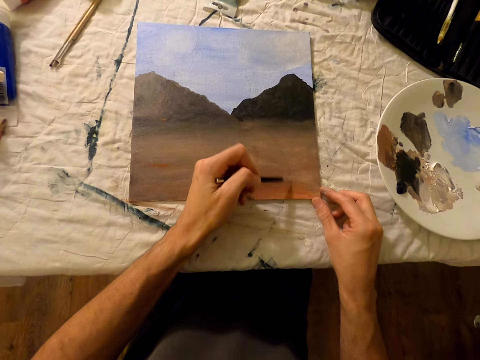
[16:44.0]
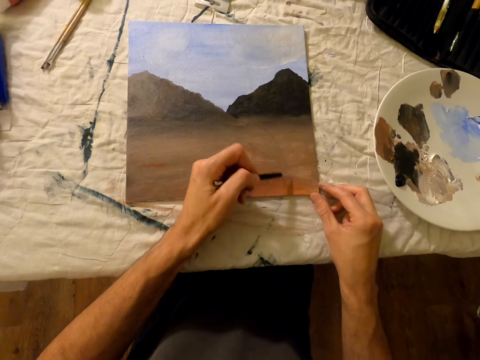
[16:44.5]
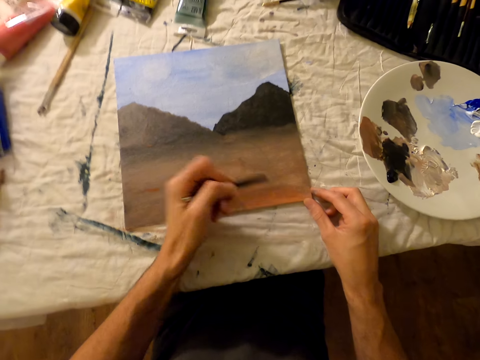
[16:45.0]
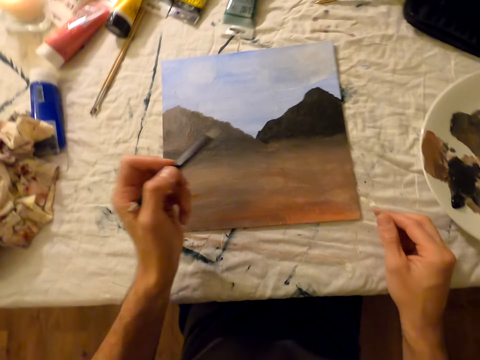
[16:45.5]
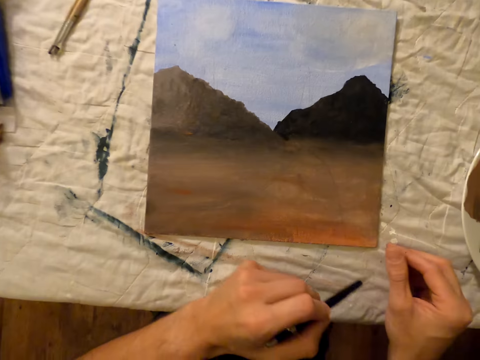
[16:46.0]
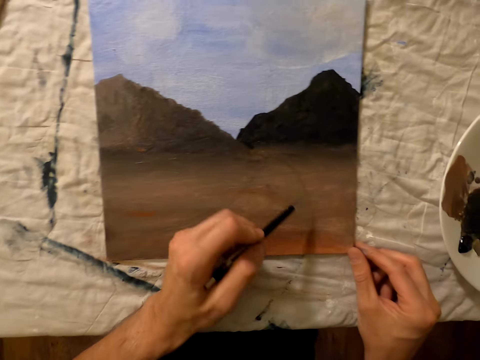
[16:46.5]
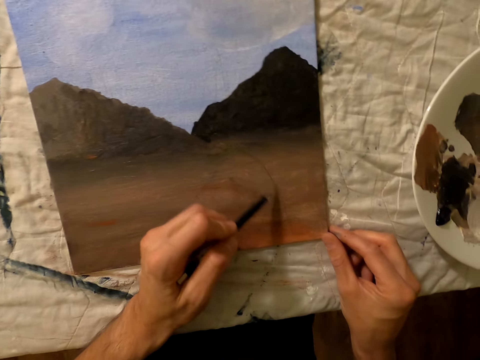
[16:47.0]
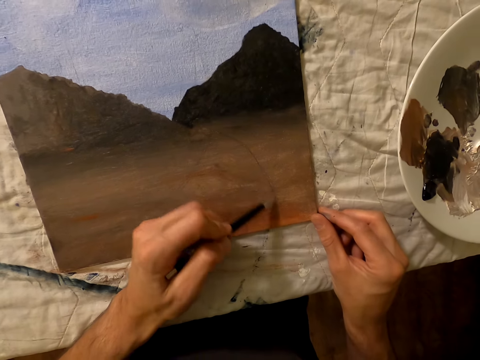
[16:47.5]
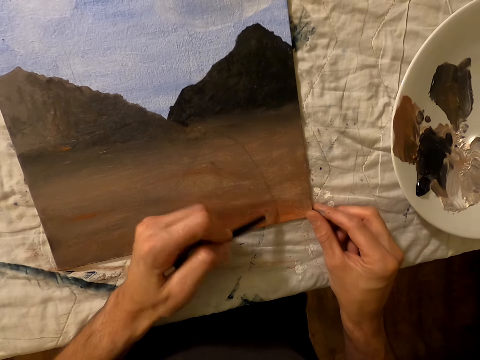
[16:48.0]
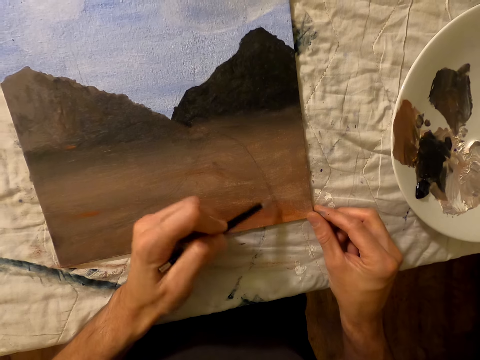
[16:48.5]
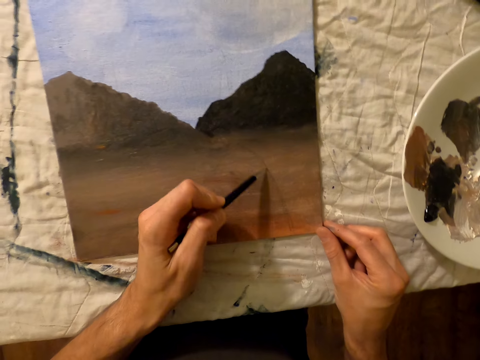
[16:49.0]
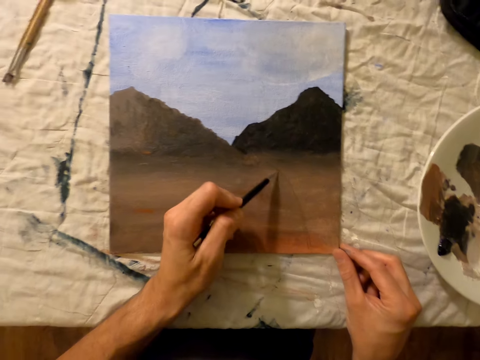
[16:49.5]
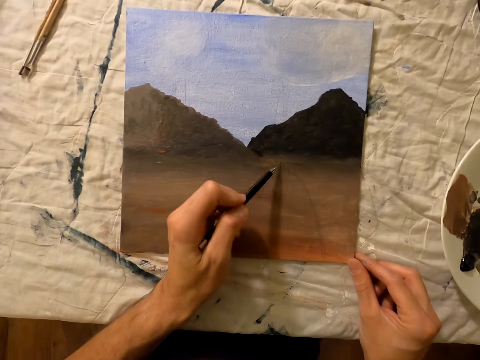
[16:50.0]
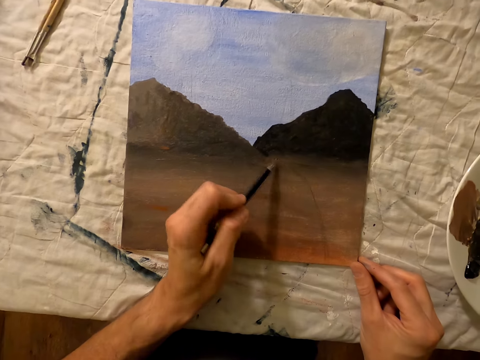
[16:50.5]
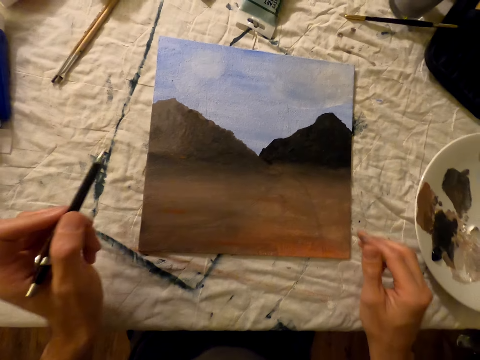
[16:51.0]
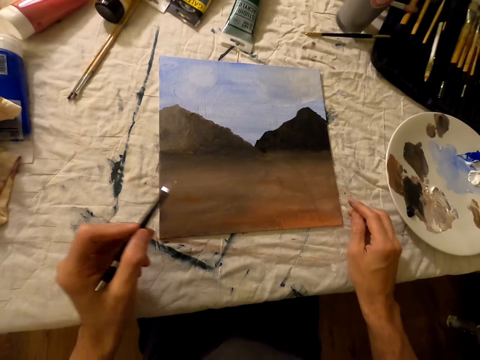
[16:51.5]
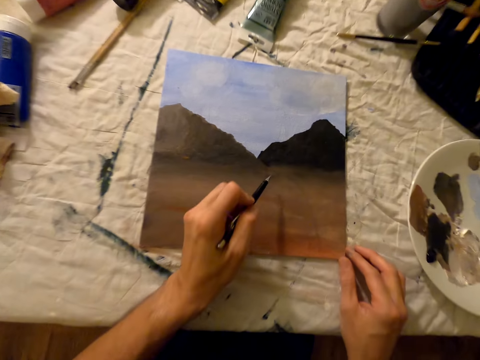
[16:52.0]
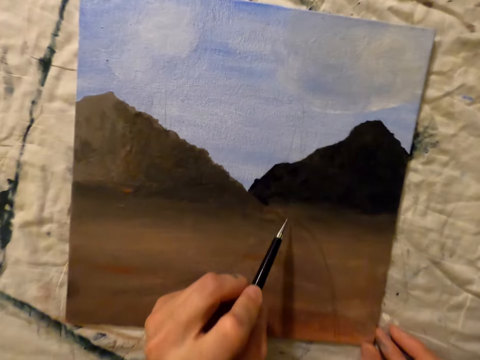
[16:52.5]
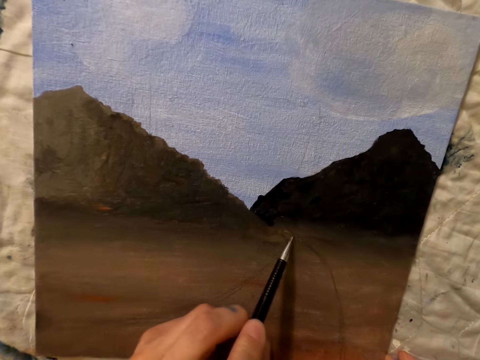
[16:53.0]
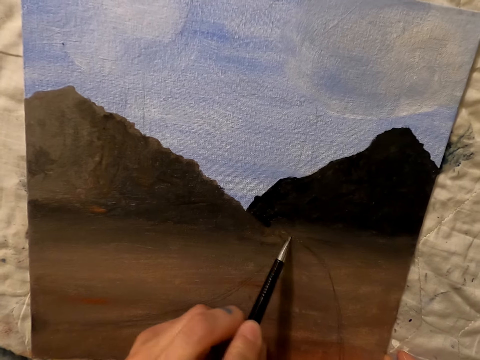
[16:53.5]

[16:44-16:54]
The camera wearer writes on the board.

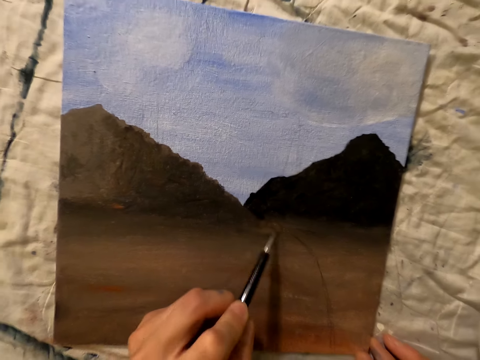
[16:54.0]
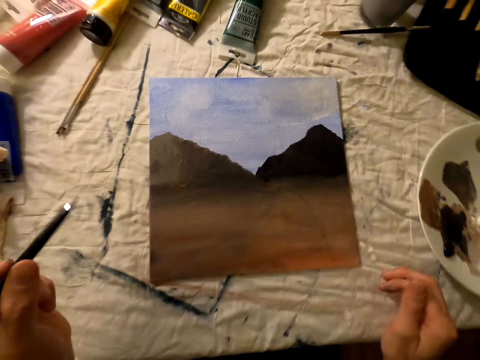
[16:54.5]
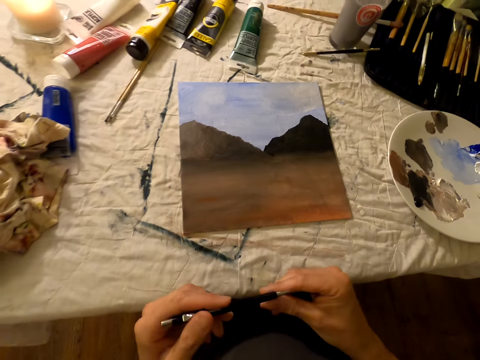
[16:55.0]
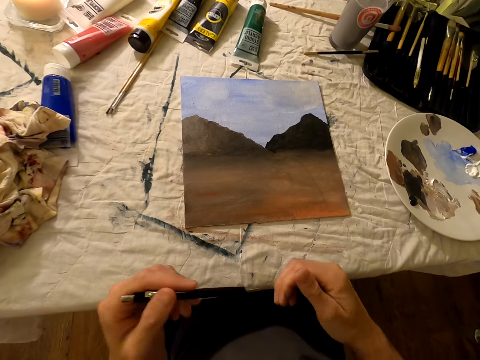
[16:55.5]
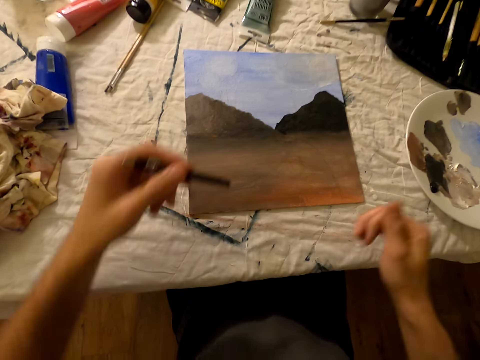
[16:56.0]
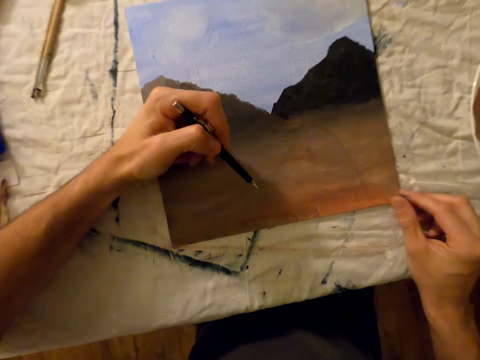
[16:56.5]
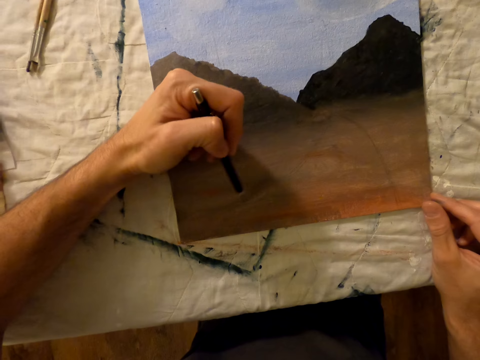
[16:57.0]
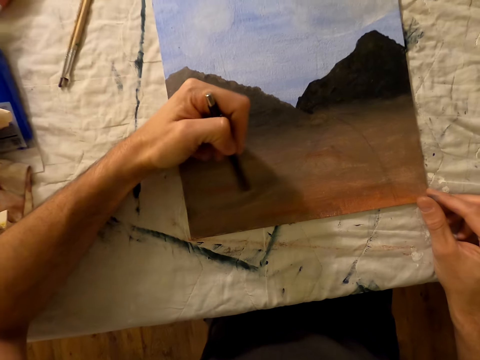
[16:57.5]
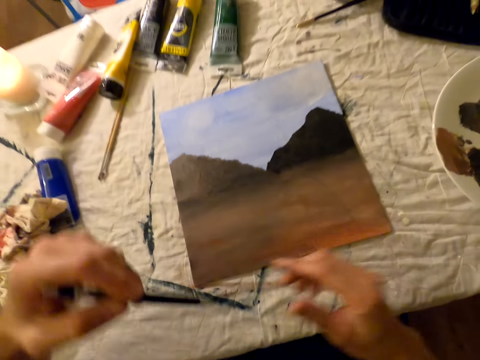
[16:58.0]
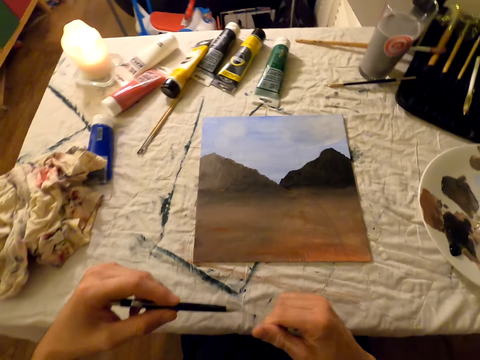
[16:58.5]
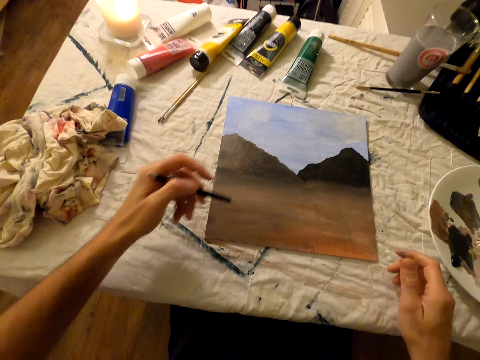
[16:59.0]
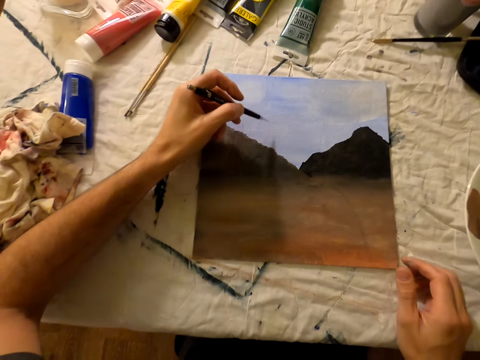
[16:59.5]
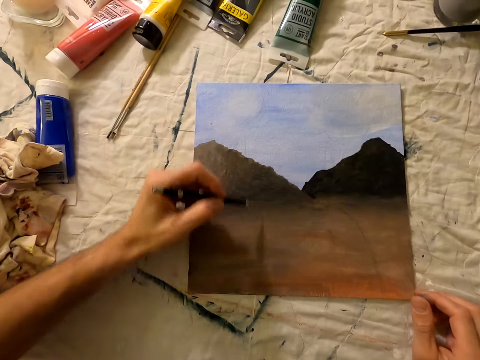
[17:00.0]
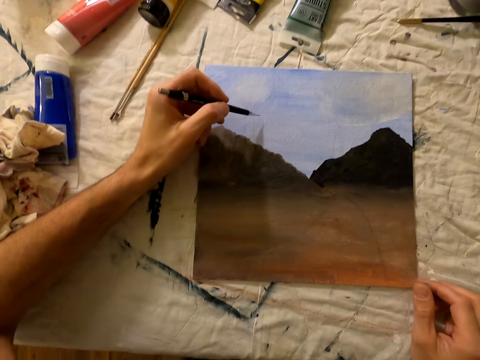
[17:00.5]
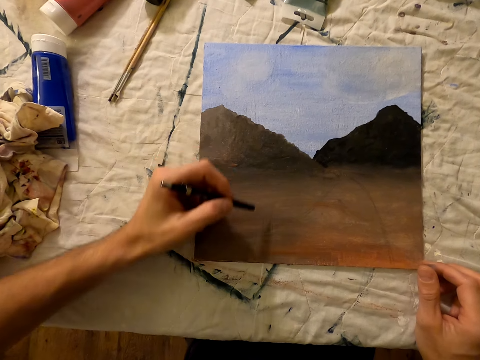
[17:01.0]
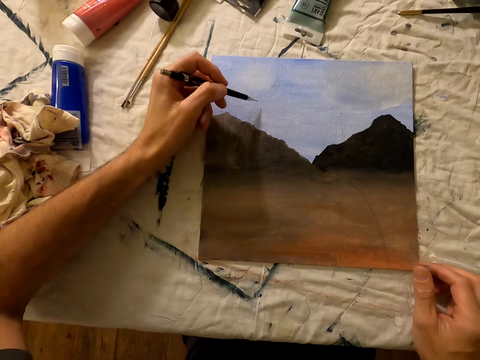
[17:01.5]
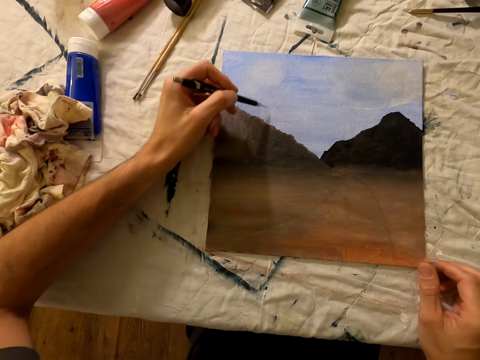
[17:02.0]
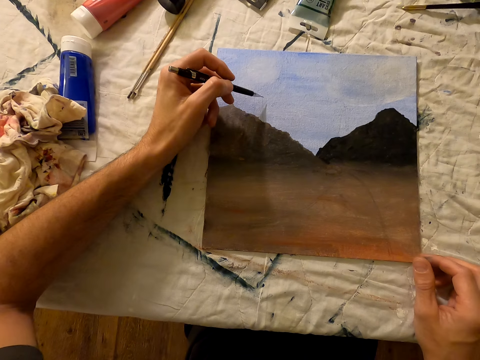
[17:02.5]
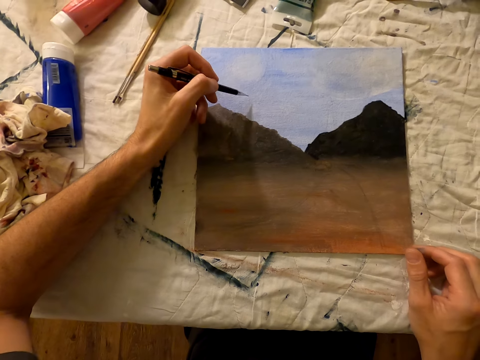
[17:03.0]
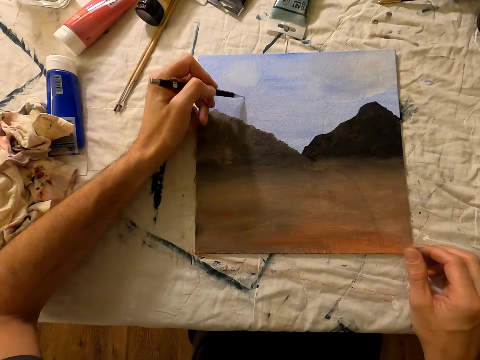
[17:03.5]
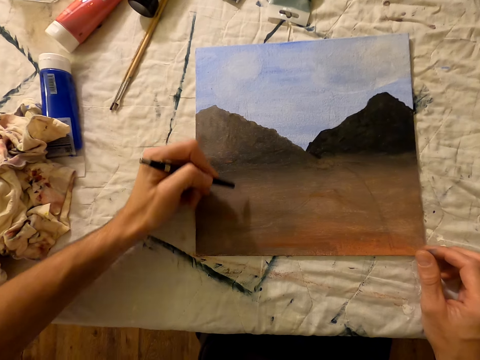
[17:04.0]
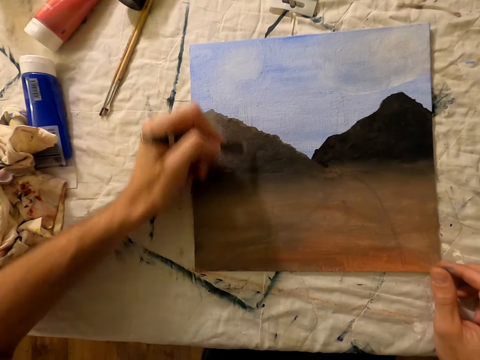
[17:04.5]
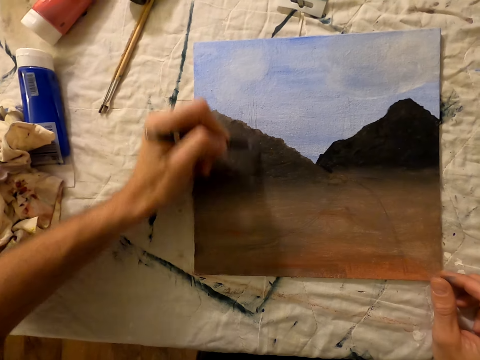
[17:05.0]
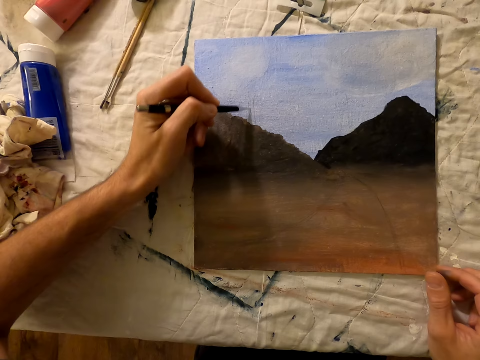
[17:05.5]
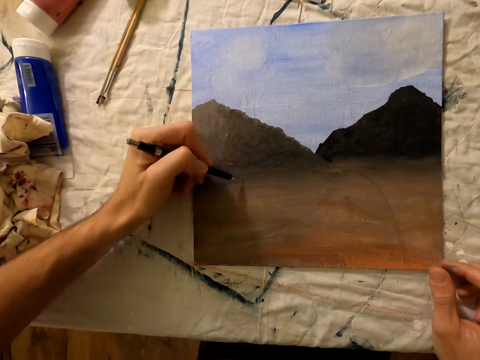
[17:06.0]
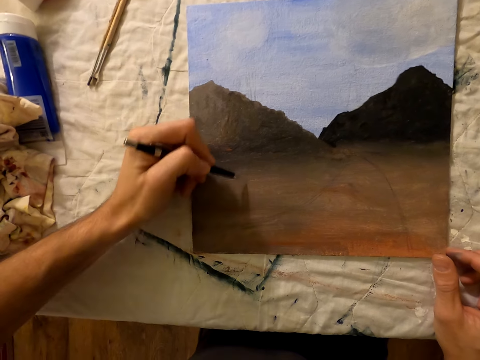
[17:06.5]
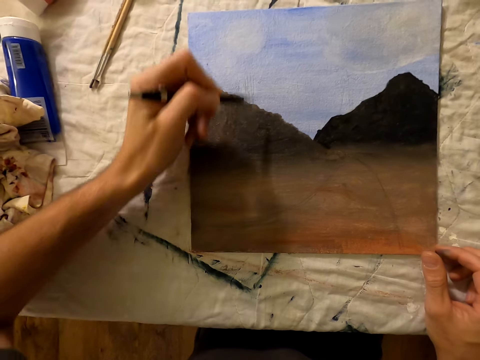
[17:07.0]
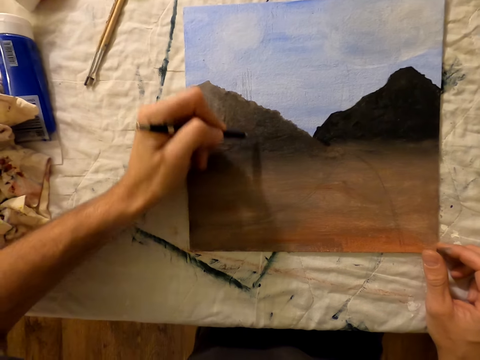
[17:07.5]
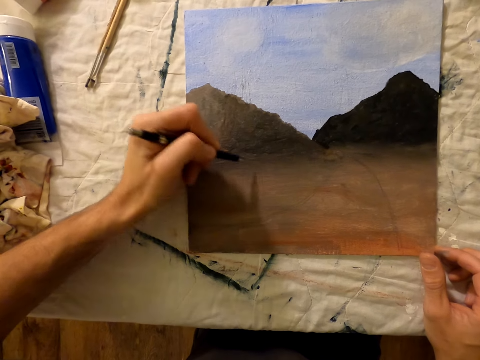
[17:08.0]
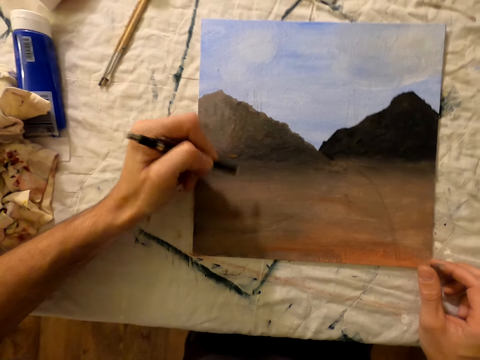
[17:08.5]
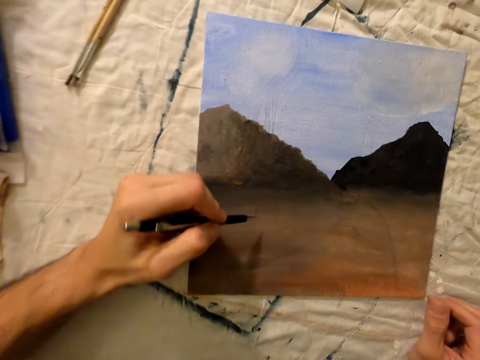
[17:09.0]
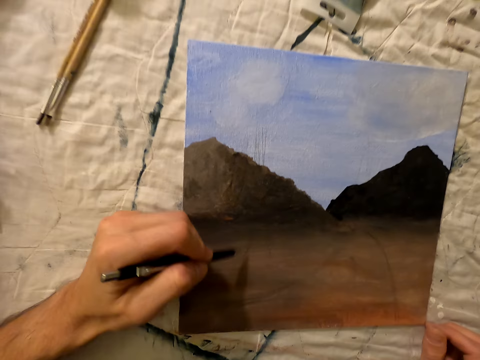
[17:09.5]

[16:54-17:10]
The camera wearer touches the tip of a pen. They hold the pen with both hands. They draw the paint with the pen. They write on the board. They touch the tip of the pen. They write on the board.
